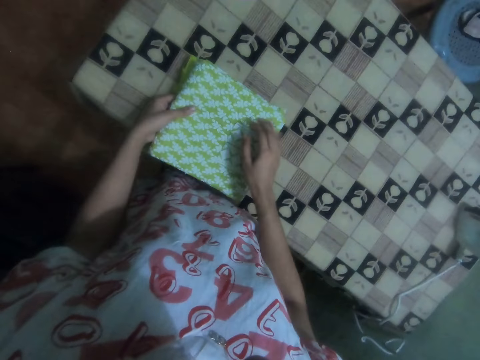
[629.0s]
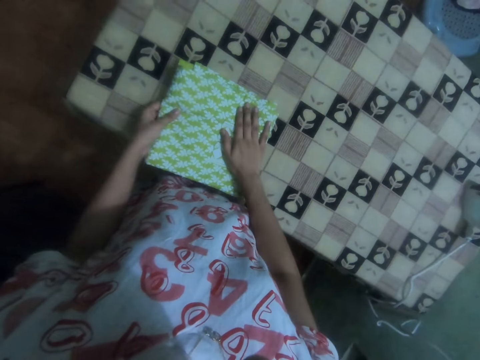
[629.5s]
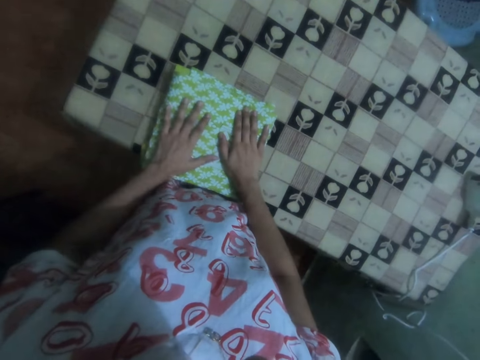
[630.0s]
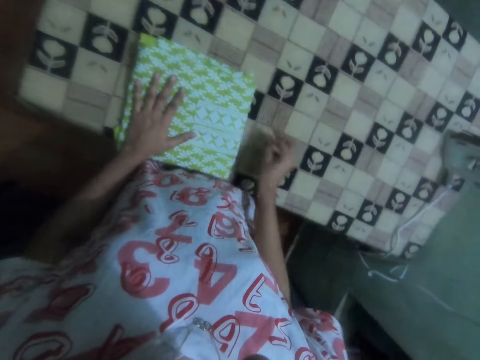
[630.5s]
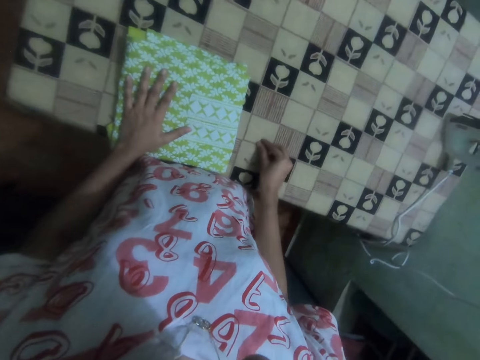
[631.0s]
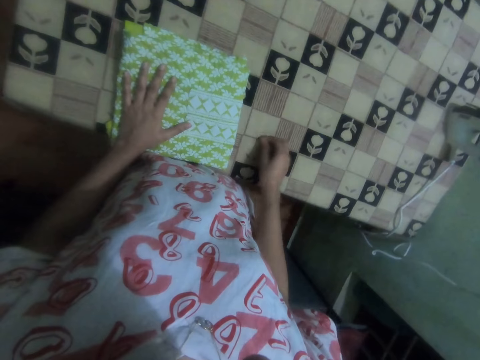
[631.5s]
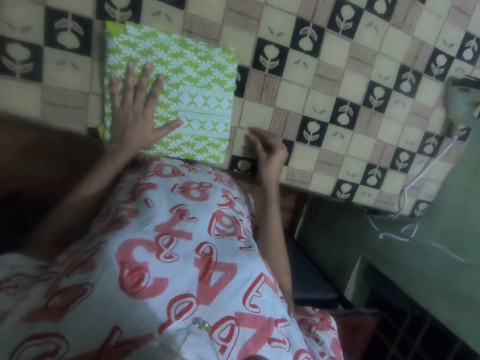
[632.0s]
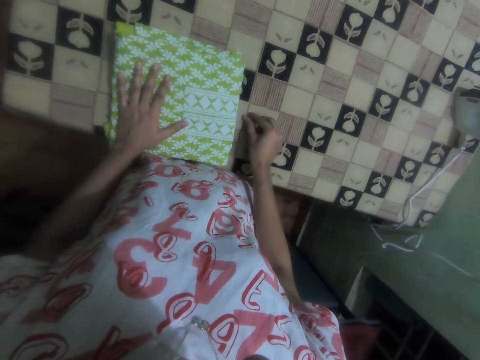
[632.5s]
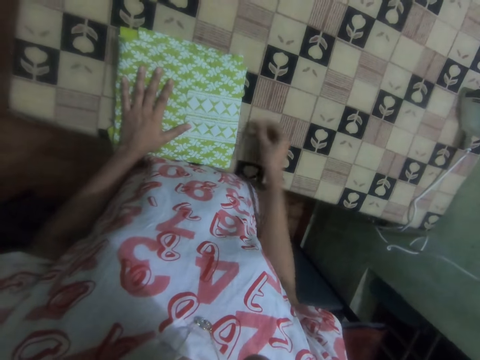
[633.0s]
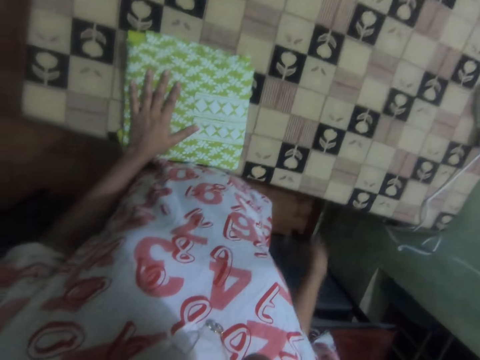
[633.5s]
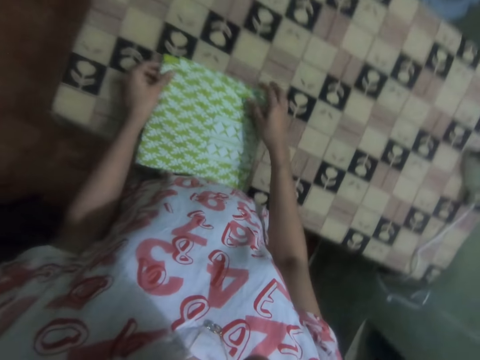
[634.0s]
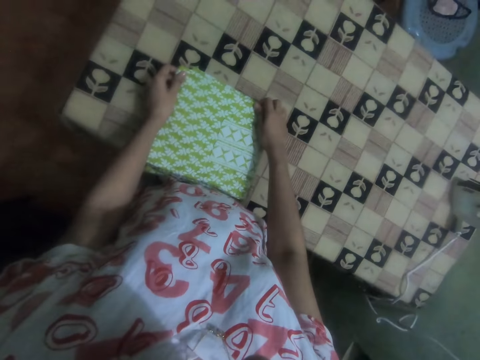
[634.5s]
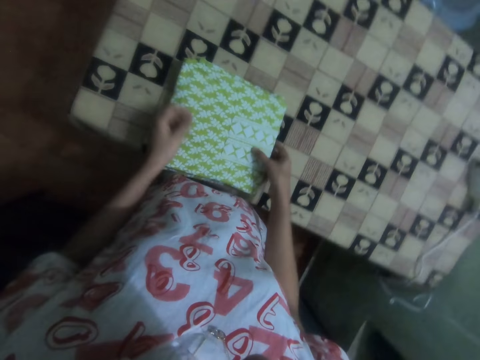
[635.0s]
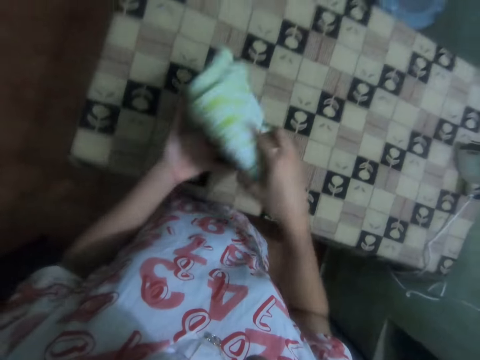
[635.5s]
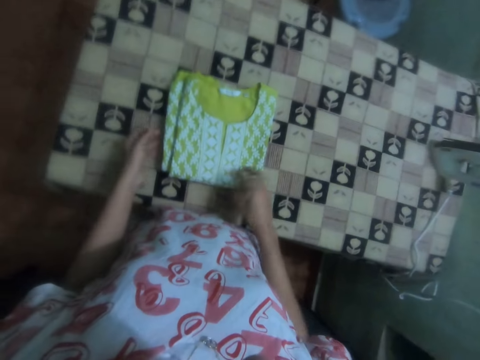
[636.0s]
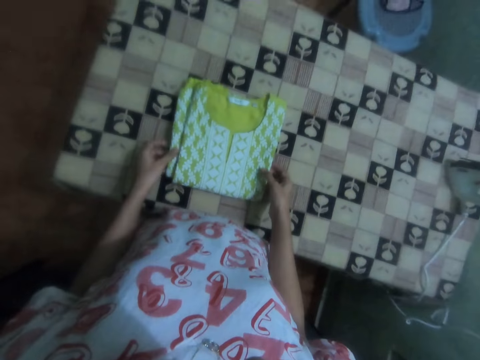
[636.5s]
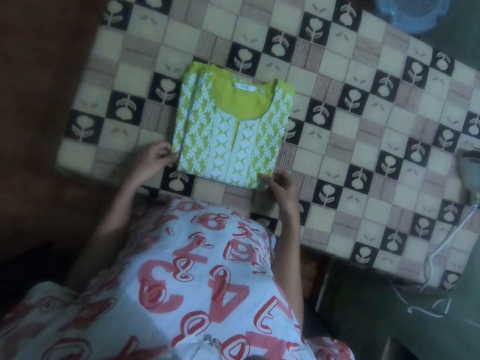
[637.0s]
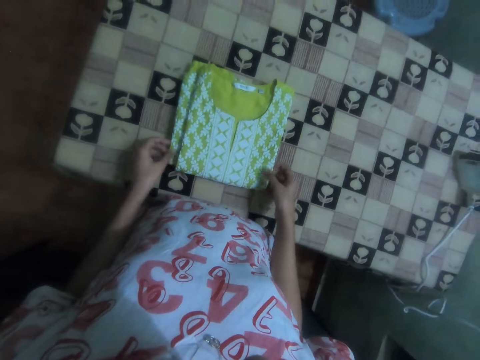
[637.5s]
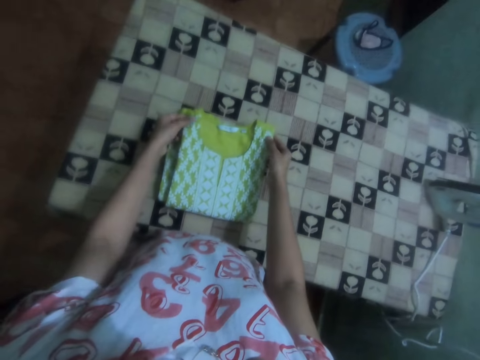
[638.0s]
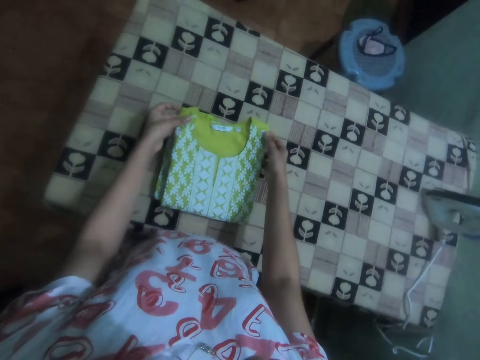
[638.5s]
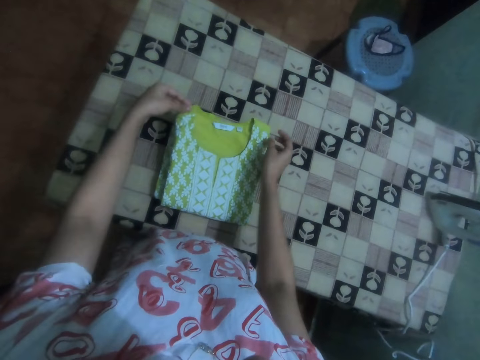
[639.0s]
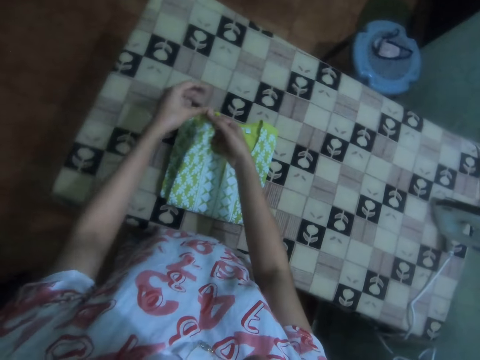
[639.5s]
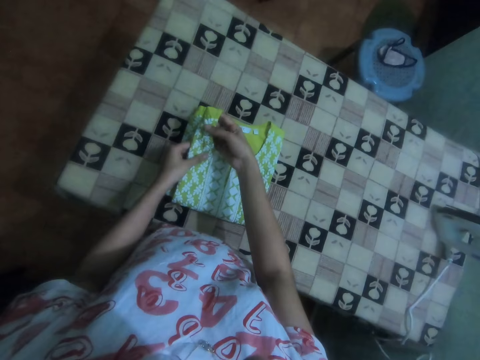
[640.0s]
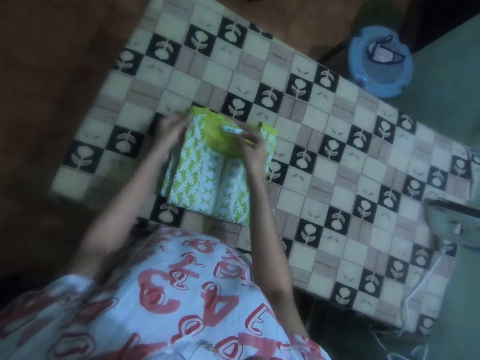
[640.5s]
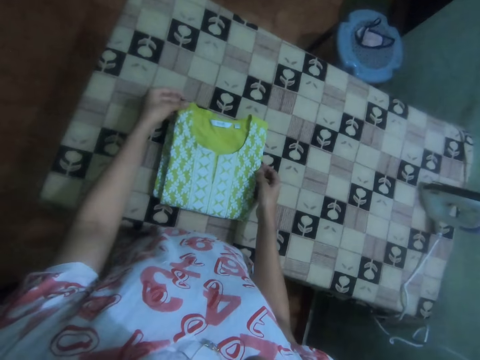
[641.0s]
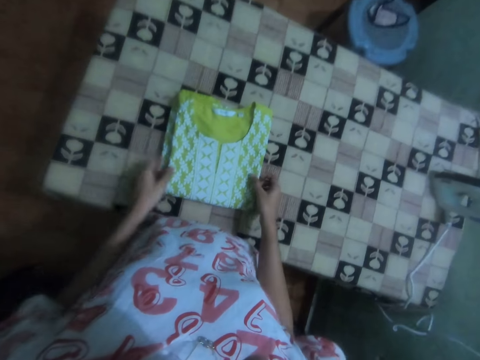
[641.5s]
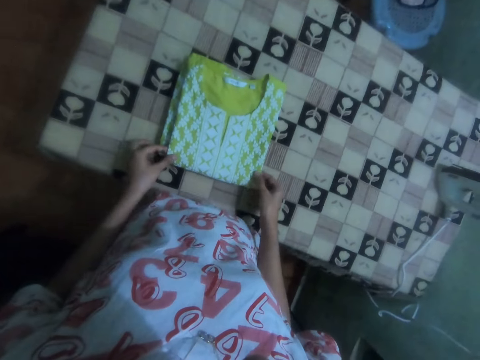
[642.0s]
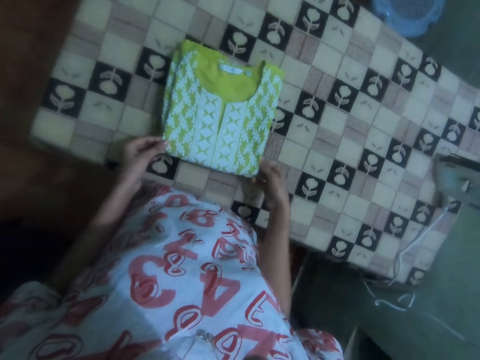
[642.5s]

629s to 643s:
The camera wearer picks the pieces of cloth from the table and throws the pieces of clothes on the floor. They hold the cloth, overturn the cloth and place the cloth on the table. They align the cloth.

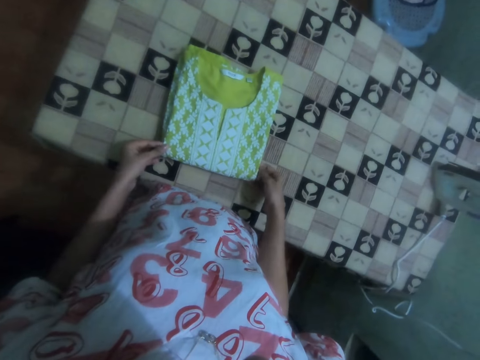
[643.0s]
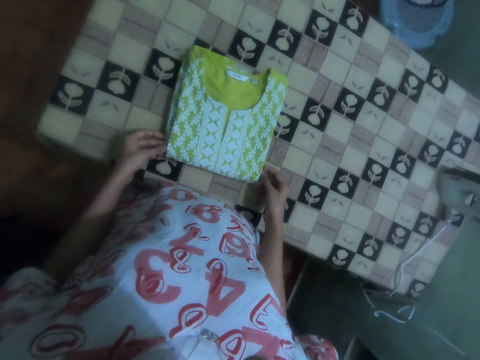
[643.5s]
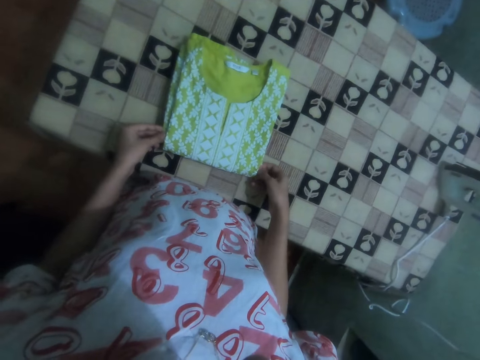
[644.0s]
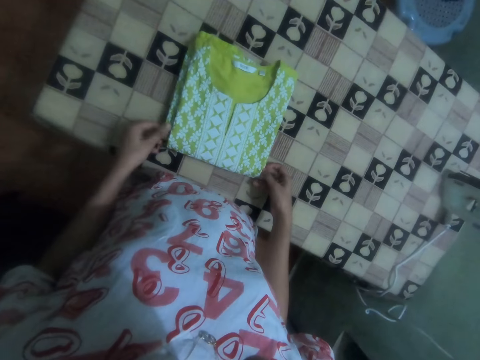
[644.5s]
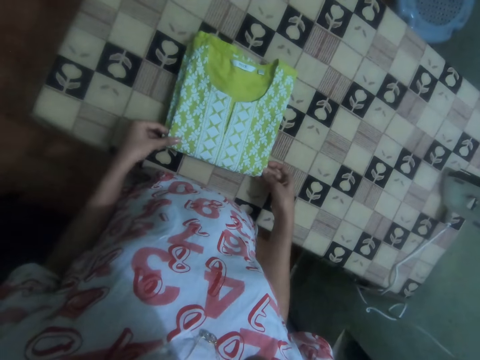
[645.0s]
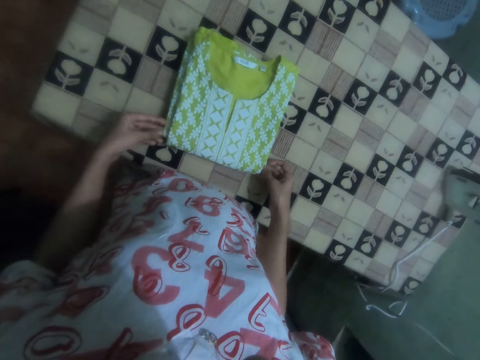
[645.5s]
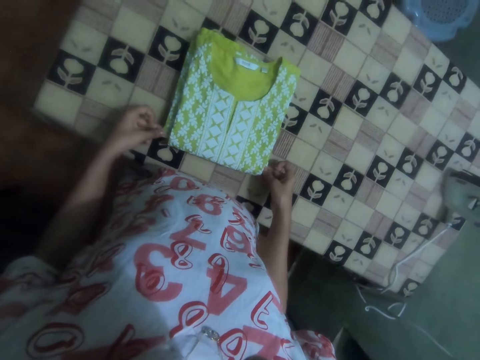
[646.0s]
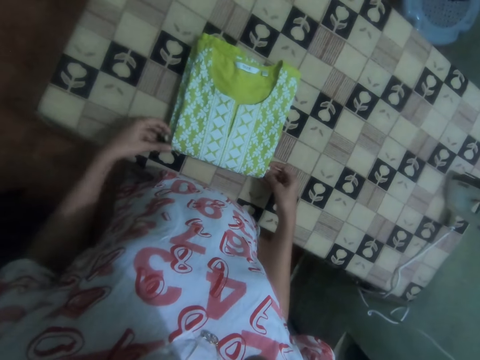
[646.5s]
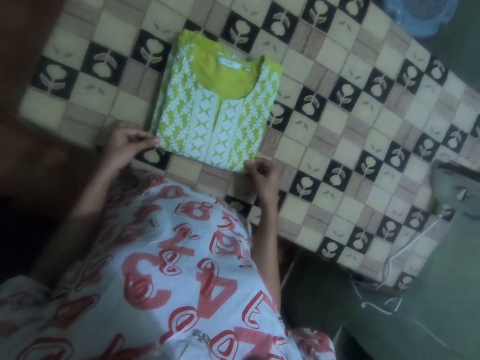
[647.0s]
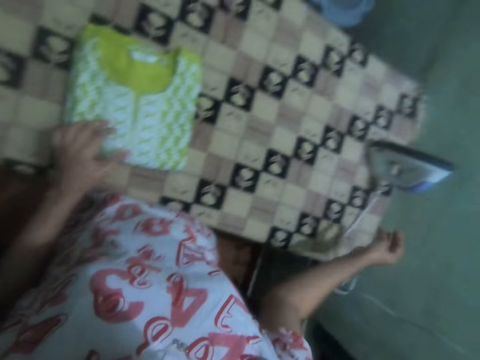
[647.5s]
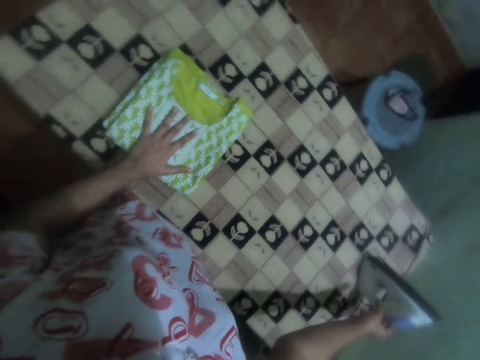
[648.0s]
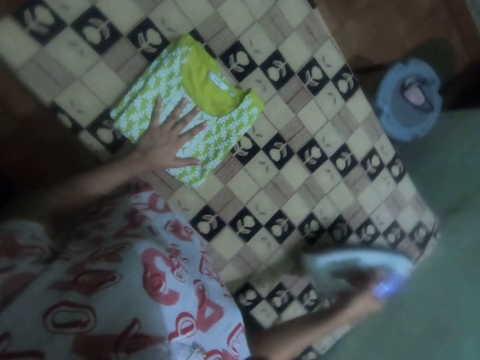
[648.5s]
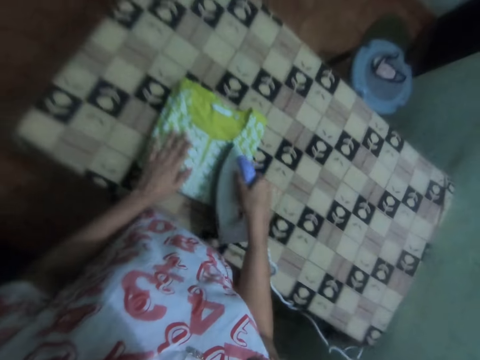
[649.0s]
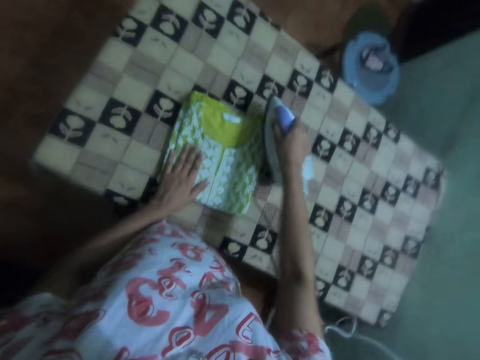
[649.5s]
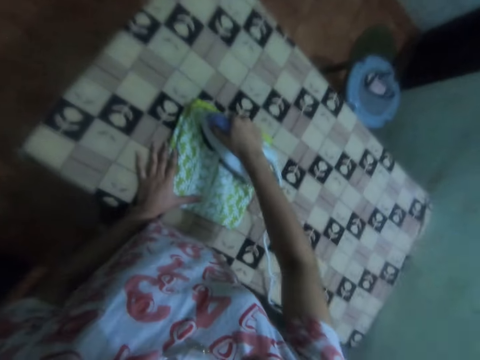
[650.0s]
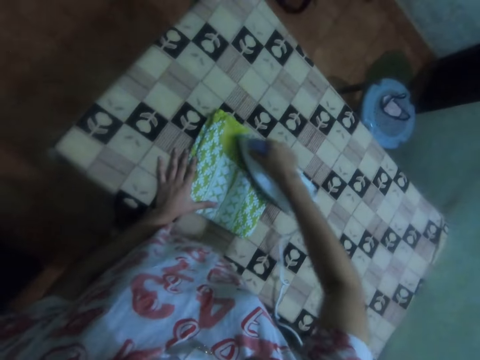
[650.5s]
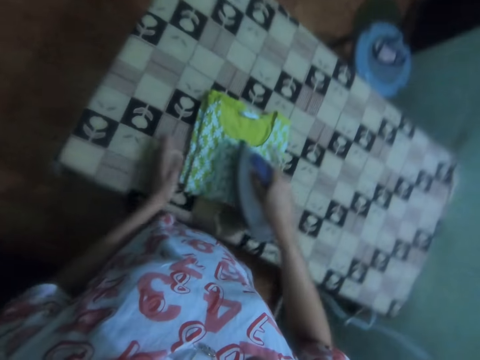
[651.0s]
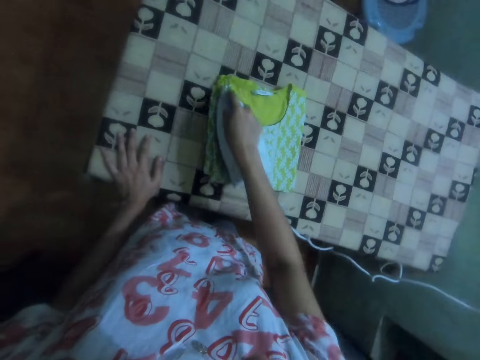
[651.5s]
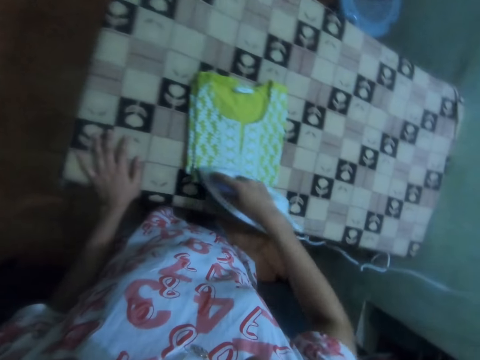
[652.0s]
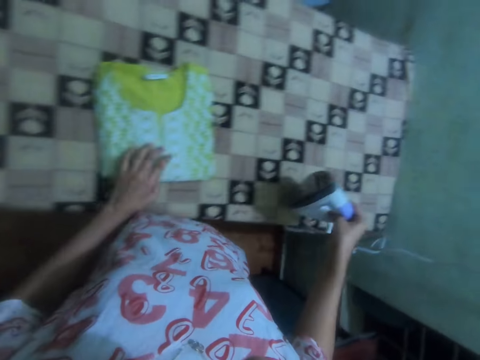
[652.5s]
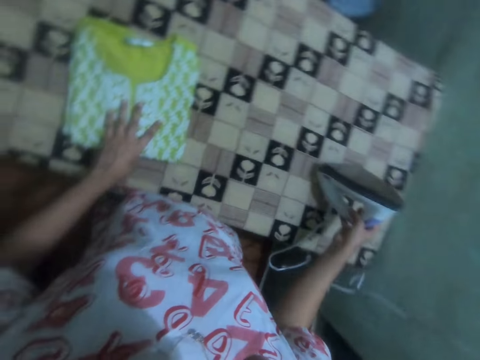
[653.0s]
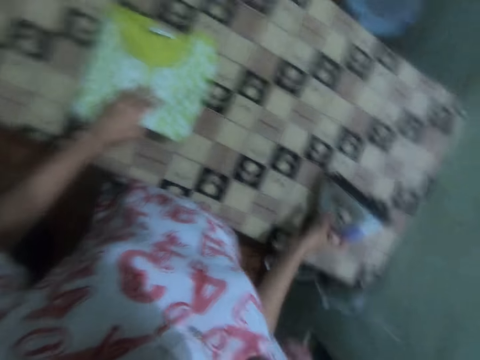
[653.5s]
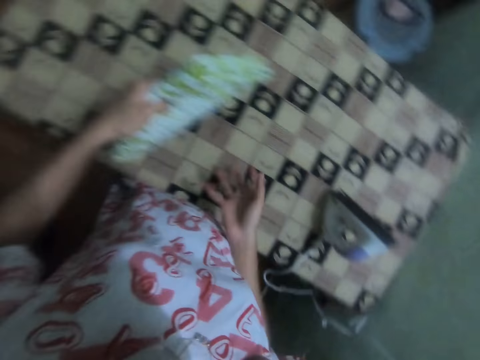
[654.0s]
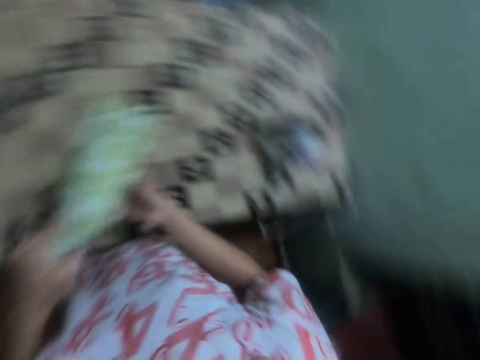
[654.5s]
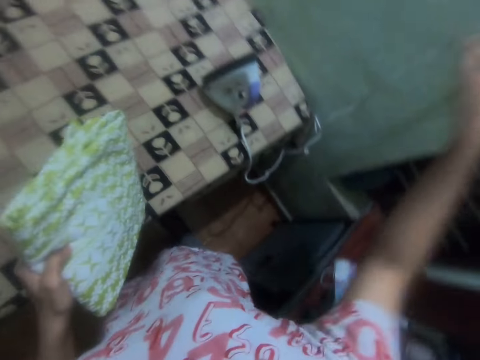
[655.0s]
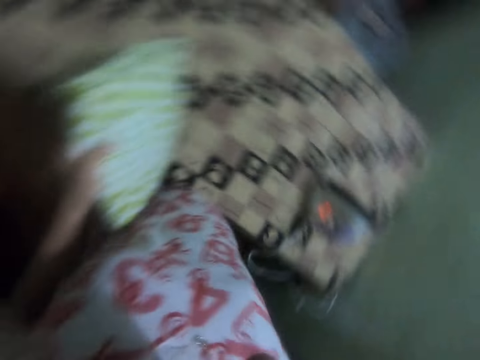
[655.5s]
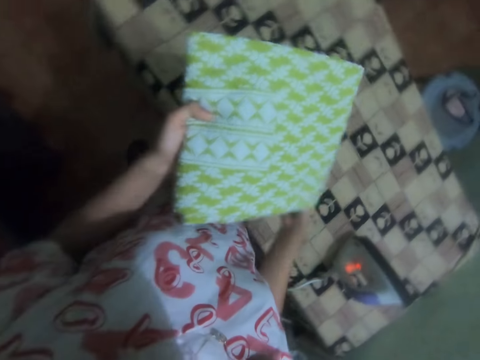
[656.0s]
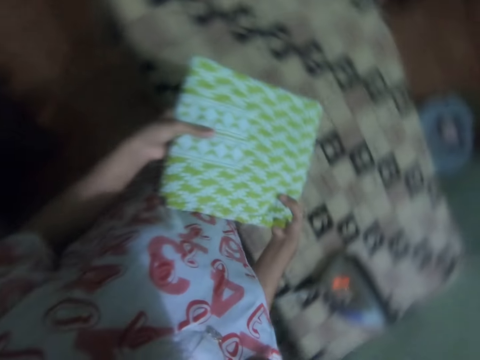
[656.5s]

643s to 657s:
The camera wearer holds the cloth. They take the iron box. They iron the cloth. They put the iron box on the table. They pick up the cloth.
